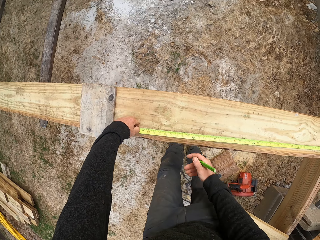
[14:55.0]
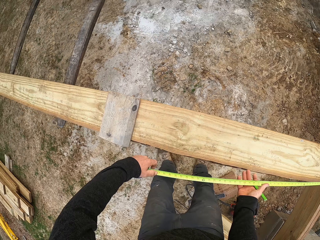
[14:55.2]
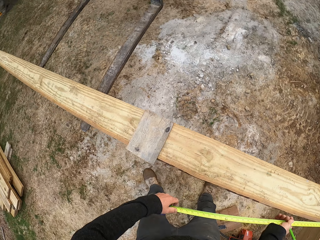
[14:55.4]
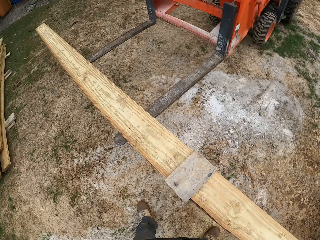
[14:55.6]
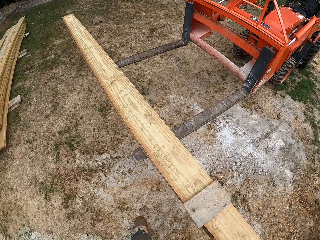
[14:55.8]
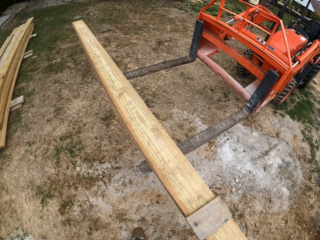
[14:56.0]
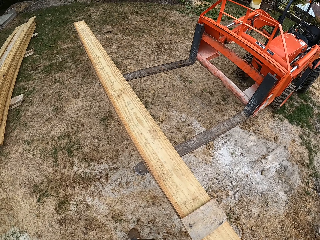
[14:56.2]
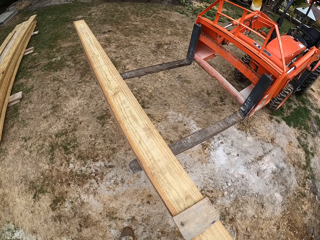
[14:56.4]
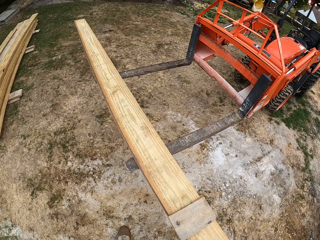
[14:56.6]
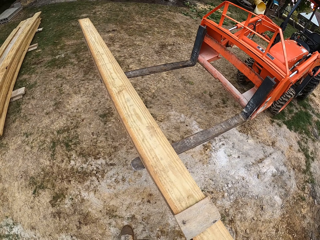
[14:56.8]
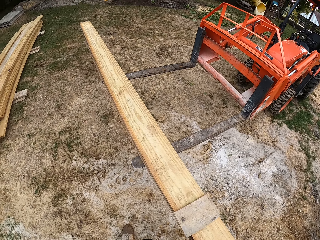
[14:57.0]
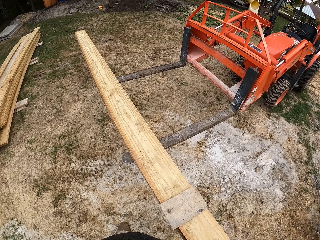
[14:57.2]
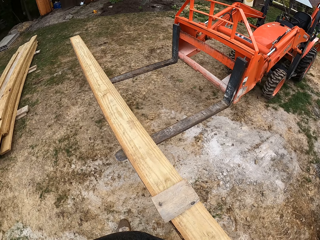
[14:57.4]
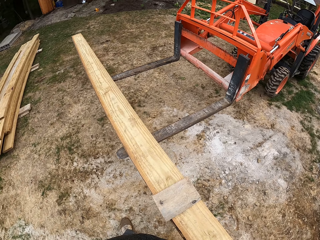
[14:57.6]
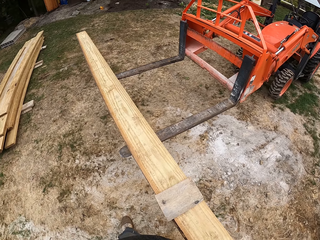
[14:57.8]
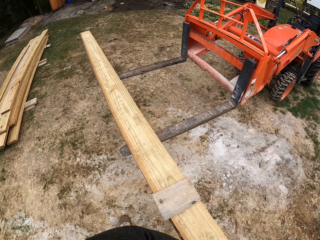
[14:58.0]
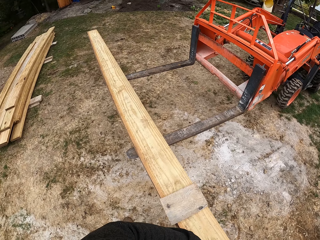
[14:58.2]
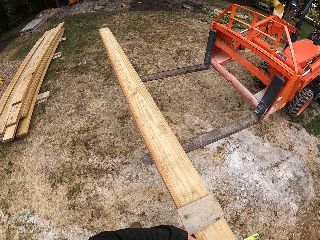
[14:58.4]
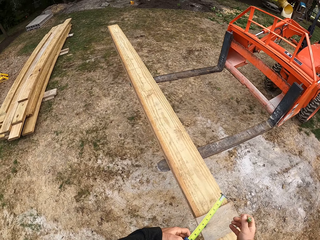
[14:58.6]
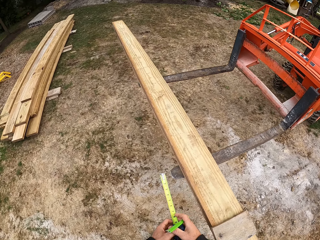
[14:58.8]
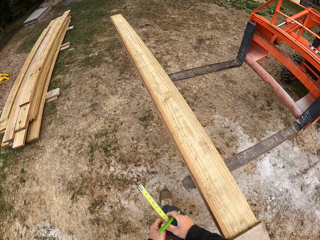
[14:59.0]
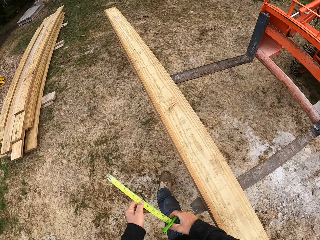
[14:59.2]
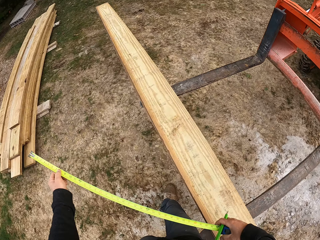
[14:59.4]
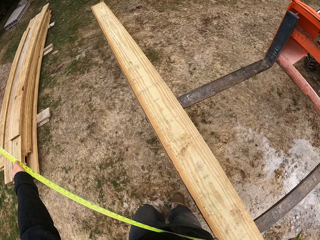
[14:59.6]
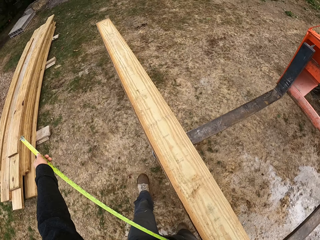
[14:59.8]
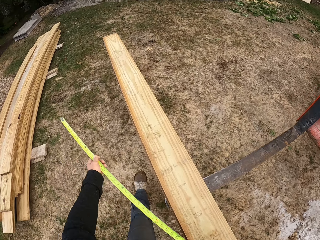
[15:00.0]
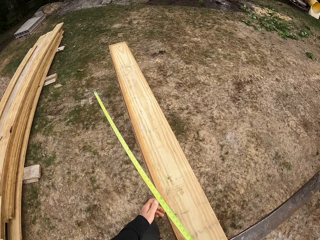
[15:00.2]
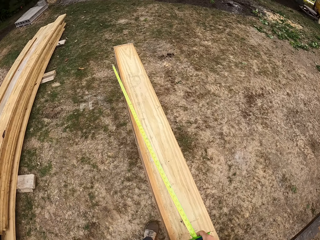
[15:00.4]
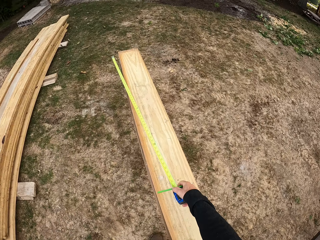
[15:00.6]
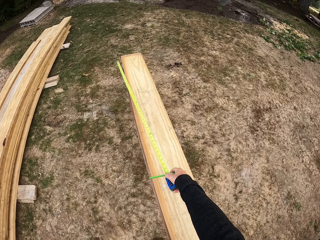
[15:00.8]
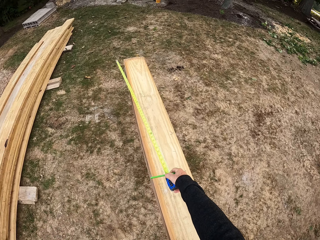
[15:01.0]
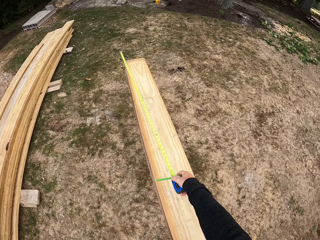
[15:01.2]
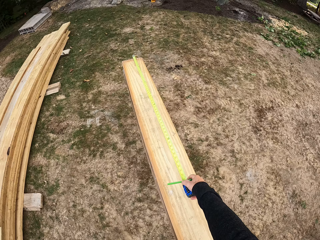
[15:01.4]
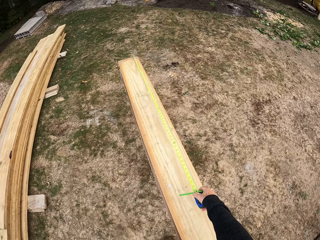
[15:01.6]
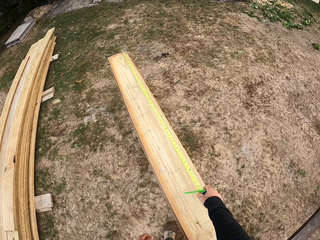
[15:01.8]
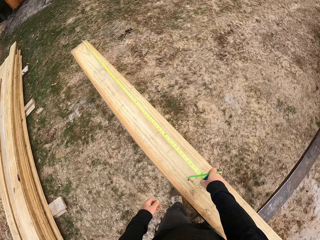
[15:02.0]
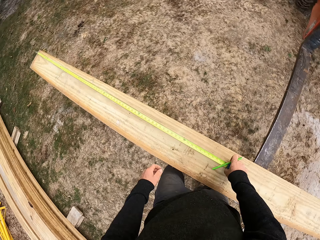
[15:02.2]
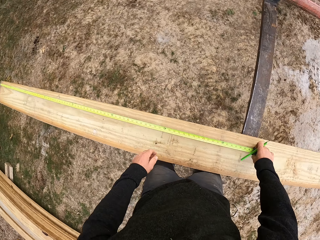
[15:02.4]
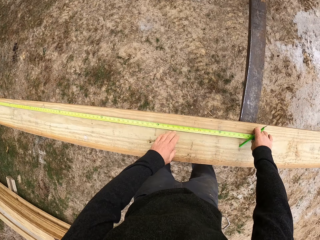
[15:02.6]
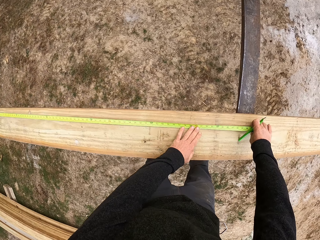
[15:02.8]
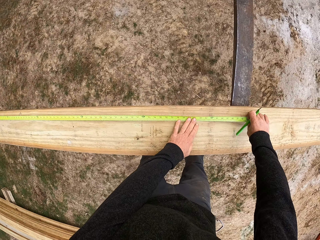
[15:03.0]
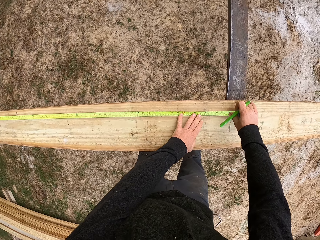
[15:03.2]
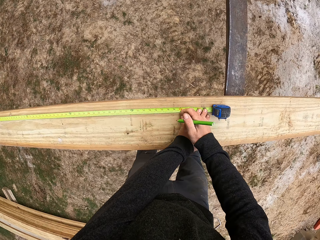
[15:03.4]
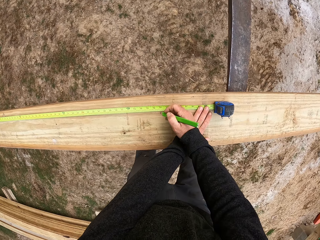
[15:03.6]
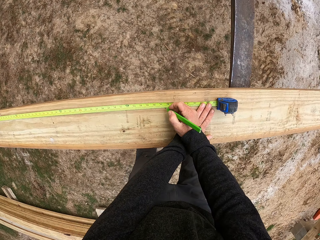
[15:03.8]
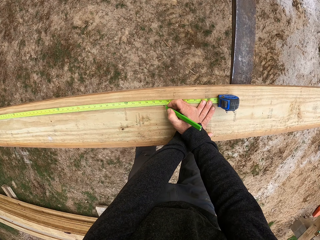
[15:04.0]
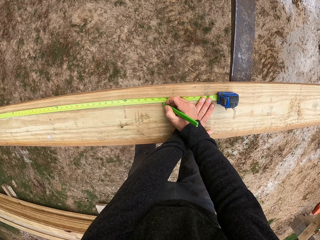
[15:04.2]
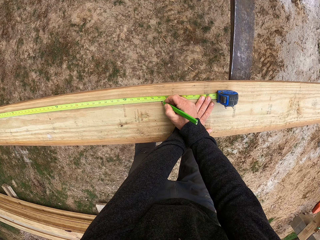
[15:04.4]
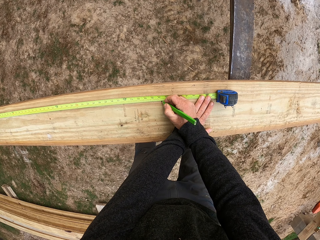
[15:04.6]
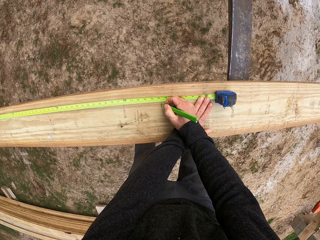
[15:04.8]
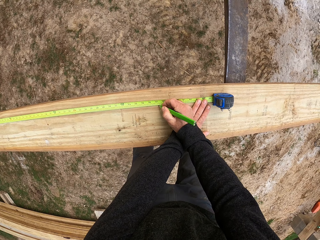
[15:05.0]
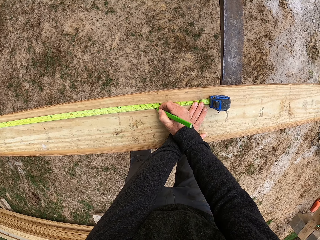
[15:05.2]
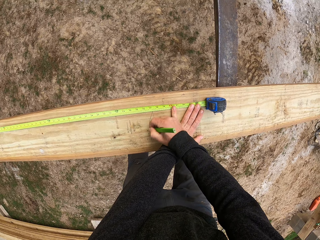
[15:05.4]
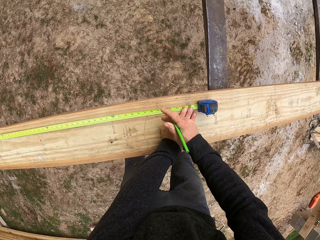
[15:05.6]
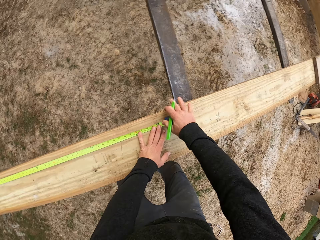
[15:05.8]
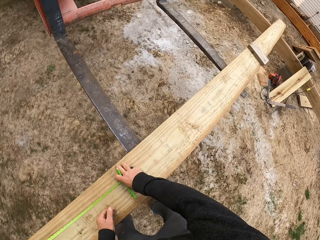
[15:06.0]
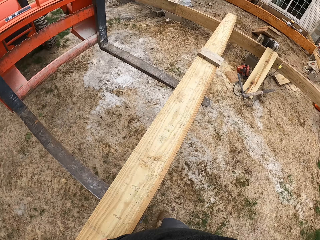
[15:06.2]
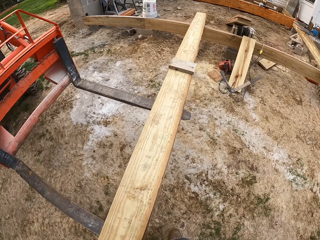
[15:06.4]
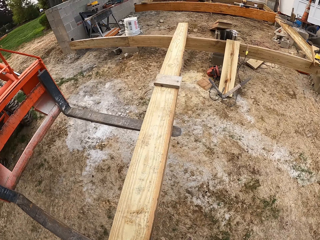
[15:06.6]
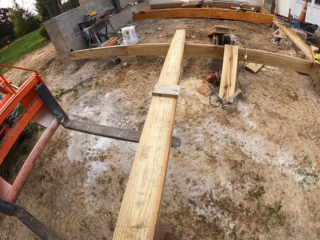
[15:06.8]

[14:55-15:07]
The camera wearer looks around. They walk. They measure the piece of wood with a tape measure. They draw a line on the wood and write on the piece of wood with a pencil.

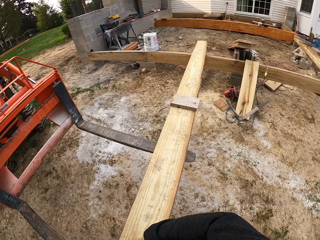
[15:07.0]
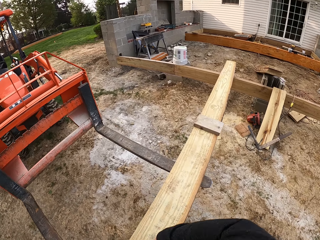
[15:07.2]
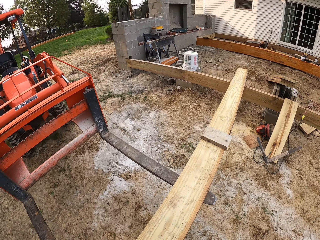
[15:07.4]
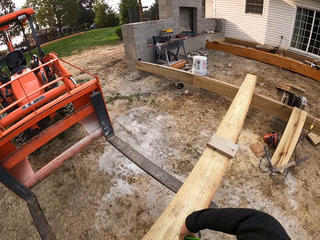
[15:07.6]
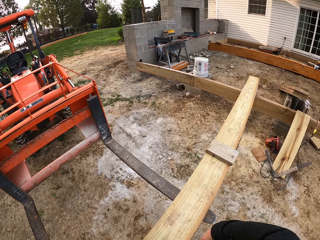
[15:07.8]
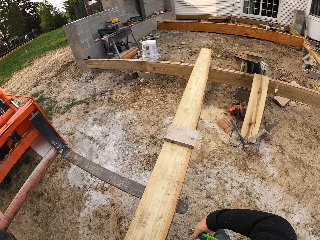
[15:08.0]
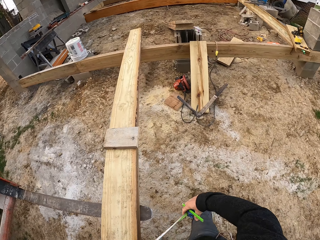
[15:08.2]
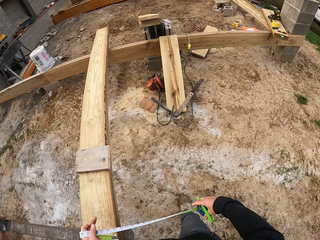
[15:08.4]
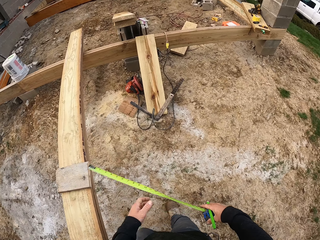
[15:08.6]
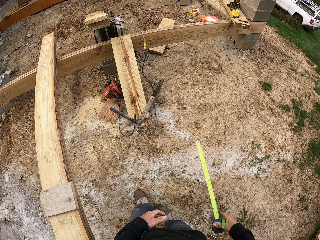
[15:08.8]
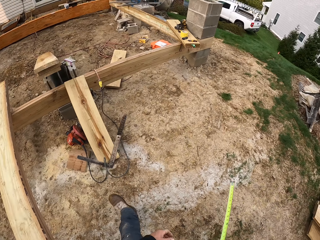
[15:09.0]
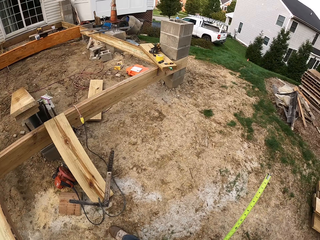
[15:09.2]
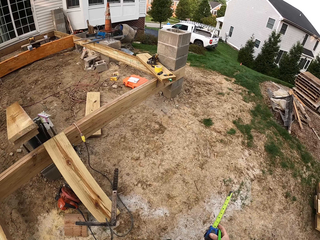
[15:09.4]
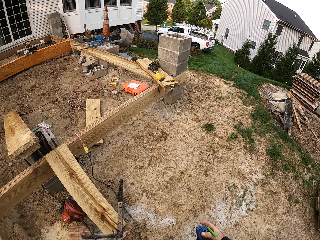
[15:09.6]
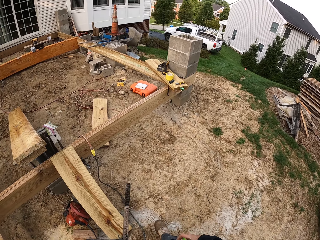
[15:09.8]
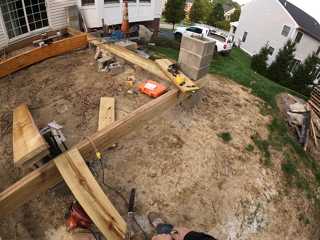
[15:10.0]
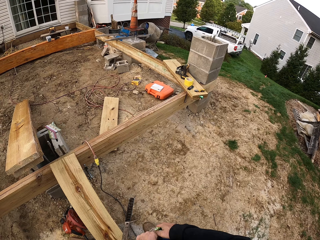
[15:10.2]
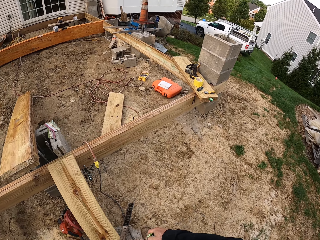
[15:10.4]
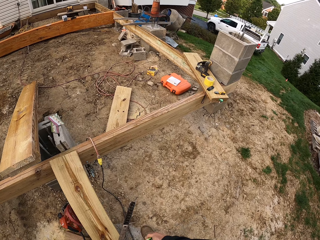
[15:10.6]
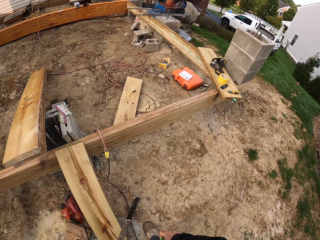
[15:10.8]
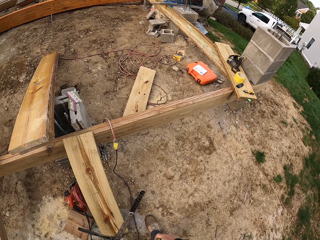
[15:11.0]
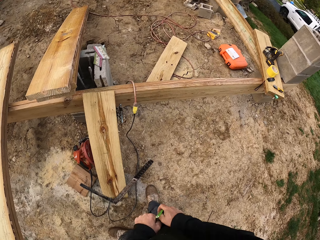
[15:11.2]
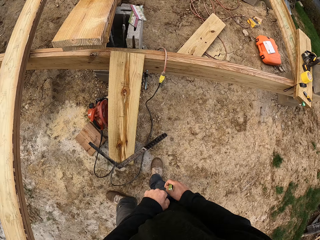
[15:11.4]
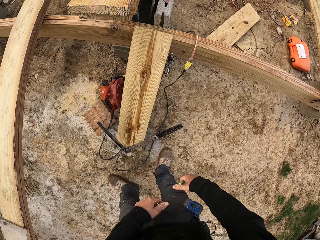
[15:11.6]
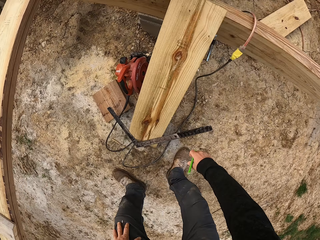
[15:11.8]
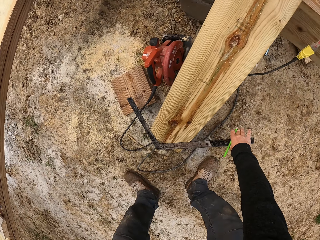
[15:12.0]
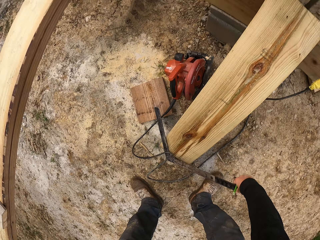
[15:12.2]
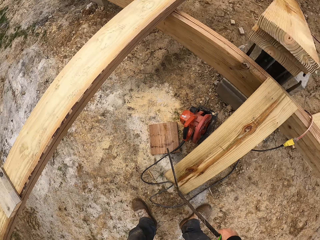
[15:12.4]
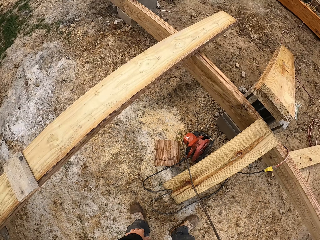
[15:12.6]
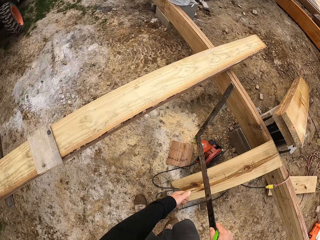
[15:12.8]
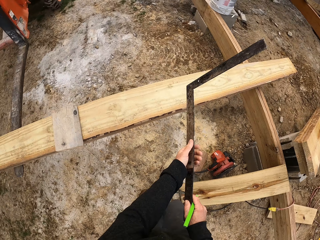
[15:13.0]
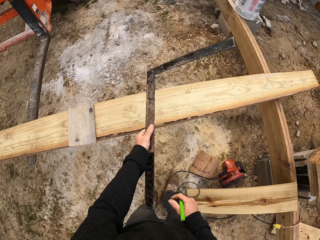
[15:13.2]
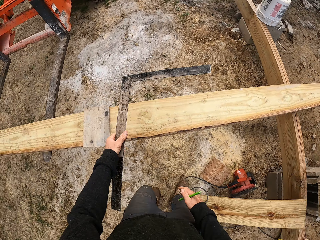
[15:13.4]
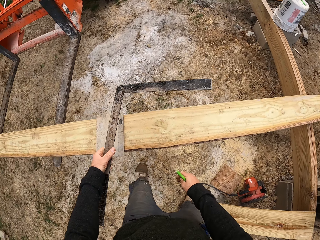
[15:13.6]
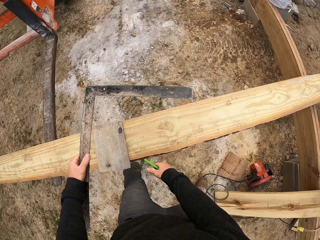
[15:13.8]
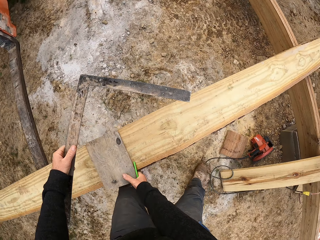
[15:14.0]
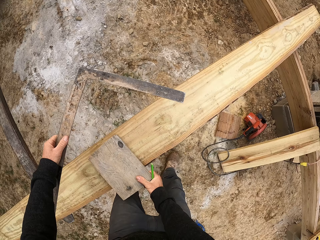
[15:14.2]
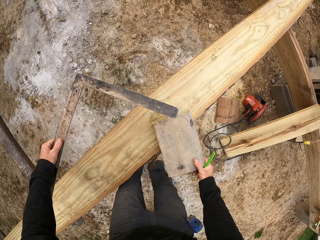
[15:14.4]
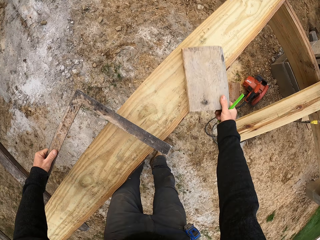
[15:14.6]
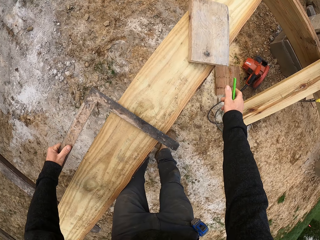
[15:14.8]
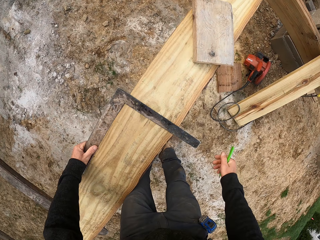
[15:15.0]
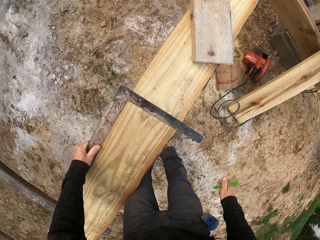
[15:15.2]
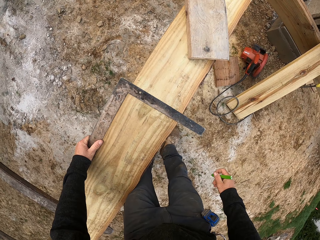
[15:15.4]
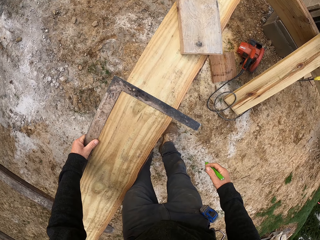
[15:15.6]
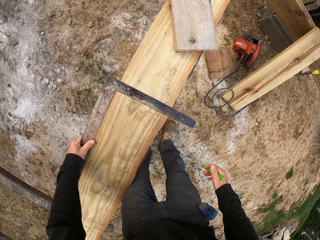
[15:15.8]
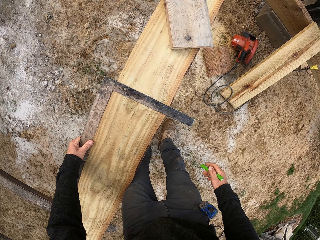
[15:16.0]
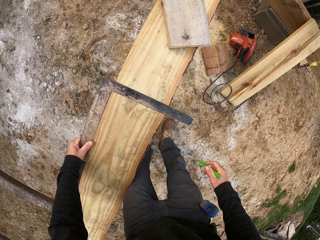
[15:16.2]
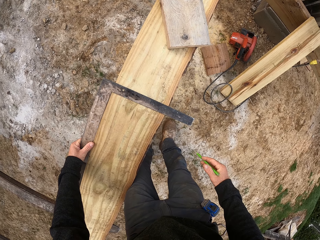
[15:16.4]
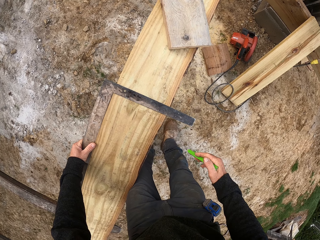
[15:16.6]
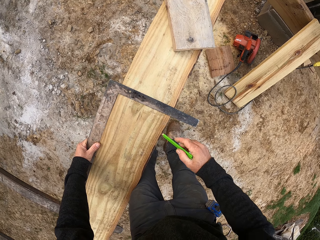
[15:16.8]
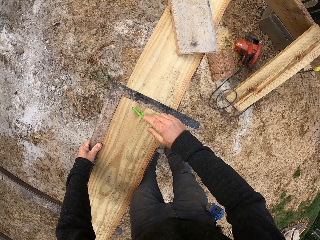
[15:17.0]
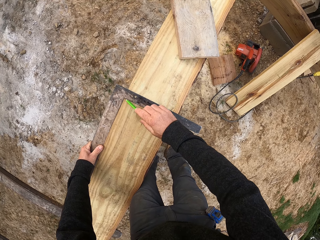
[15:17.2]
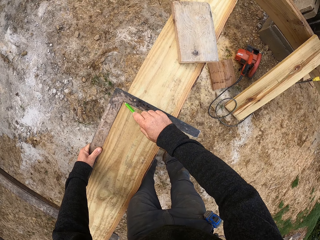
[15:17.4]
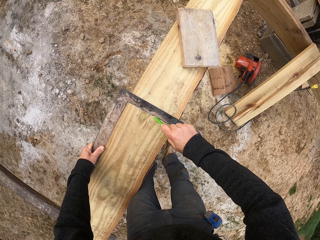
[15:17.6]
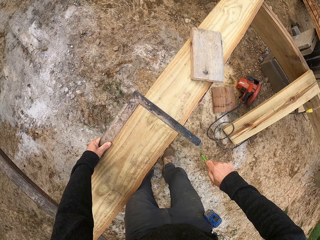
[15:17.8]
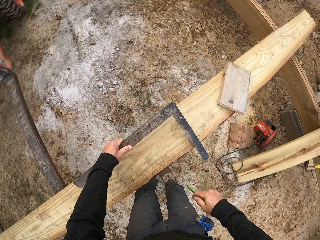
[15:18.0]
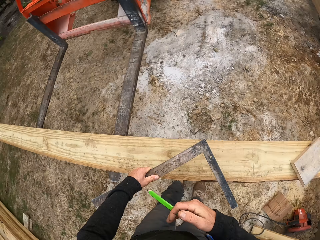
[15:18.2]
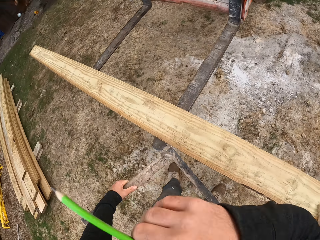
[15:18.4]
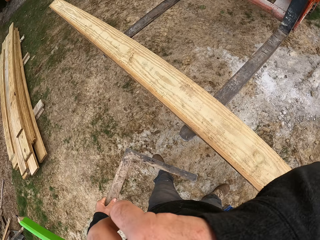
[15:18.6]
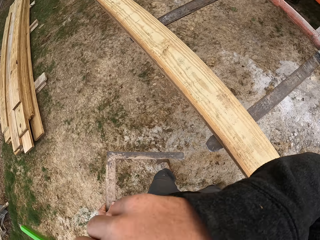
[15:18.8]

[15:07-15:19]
The camera wearer walks. They take an L ruler. They move the wood and move a book. They put the L ruler on the piece of wood. They draw a line on the piece of wood.
